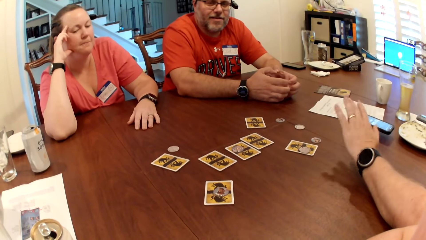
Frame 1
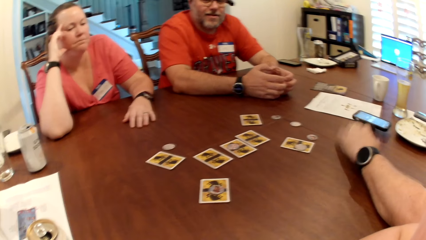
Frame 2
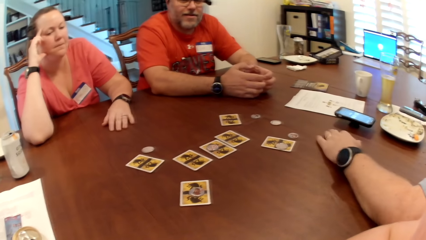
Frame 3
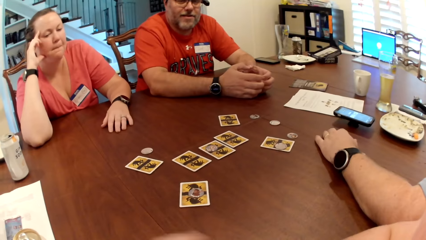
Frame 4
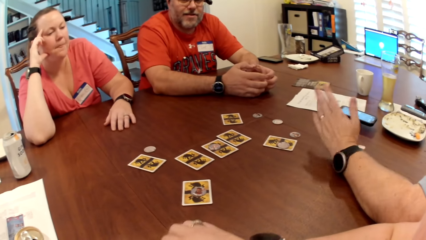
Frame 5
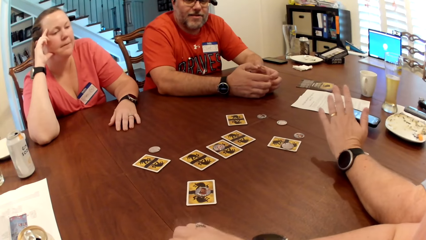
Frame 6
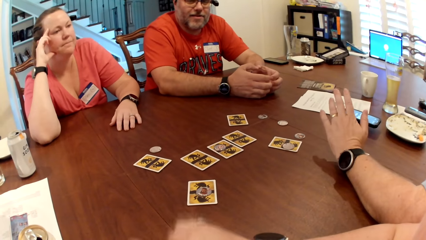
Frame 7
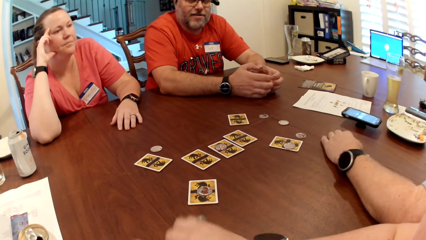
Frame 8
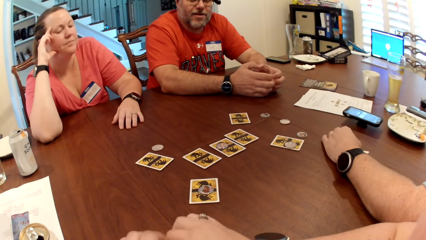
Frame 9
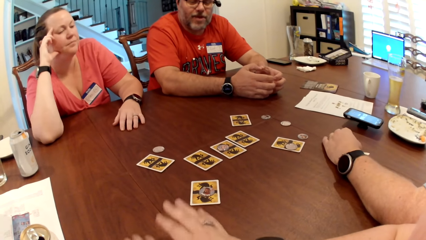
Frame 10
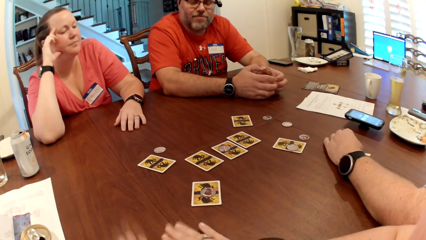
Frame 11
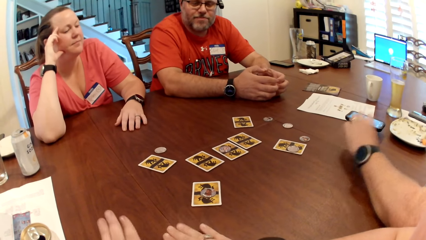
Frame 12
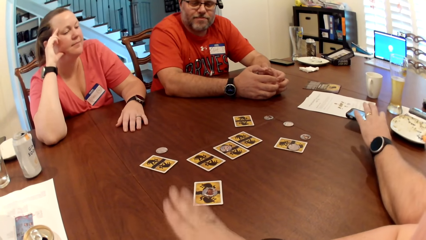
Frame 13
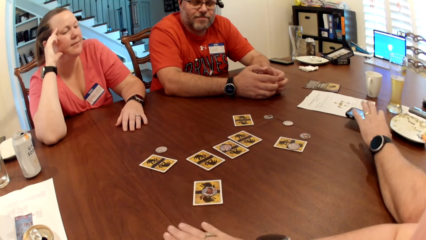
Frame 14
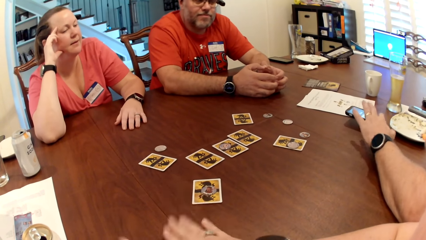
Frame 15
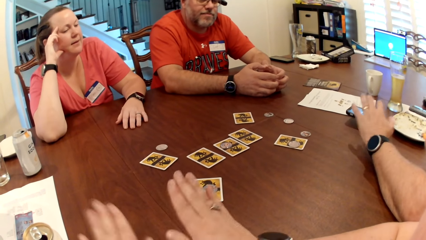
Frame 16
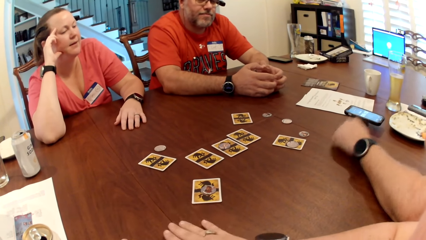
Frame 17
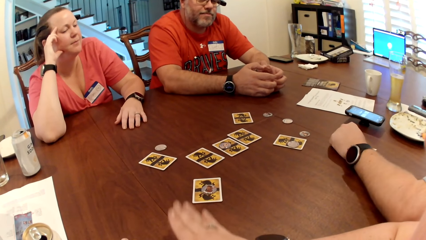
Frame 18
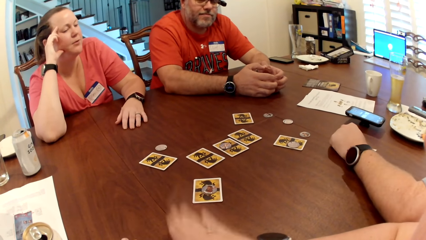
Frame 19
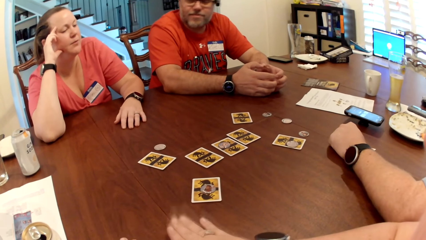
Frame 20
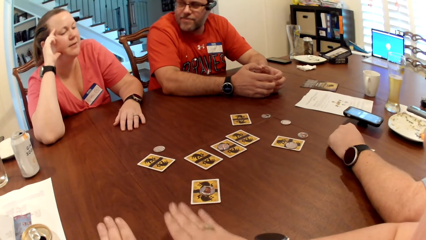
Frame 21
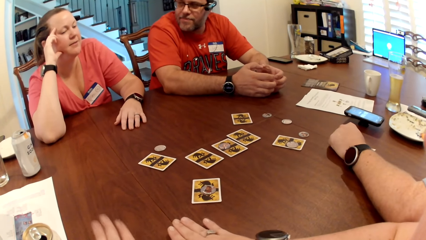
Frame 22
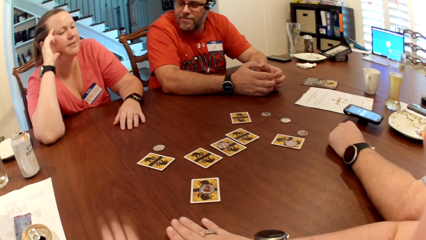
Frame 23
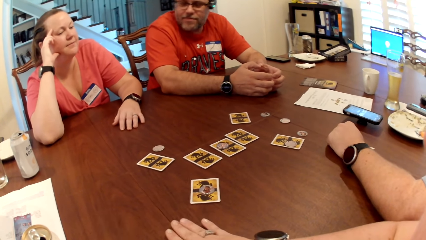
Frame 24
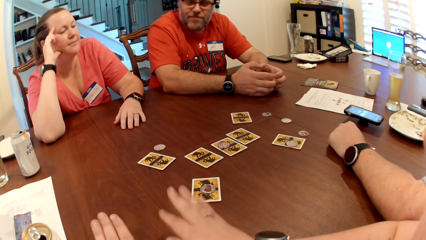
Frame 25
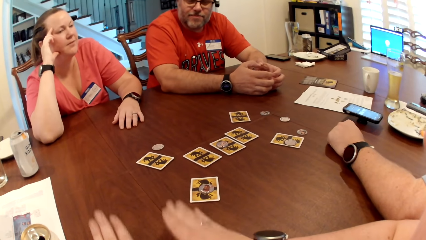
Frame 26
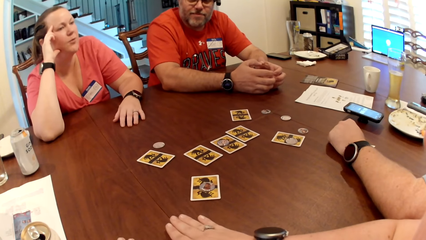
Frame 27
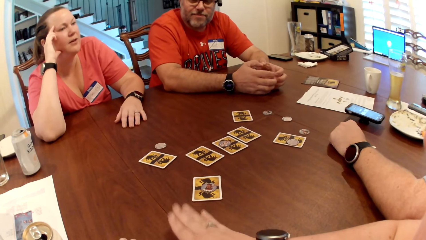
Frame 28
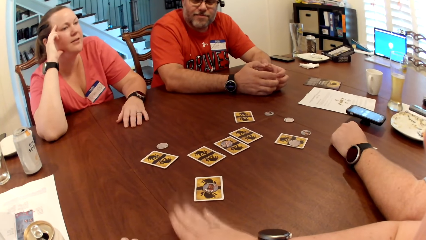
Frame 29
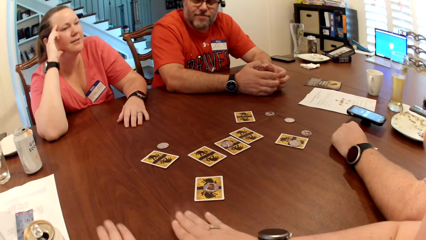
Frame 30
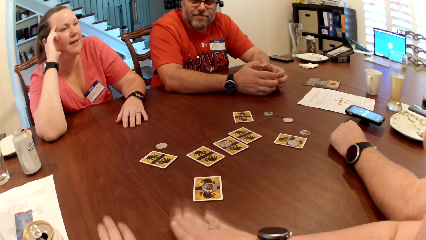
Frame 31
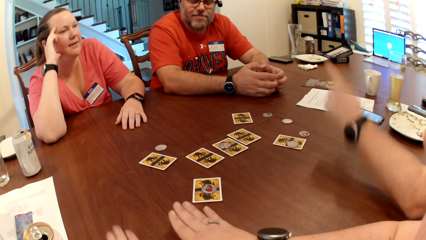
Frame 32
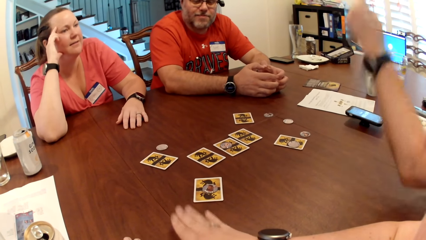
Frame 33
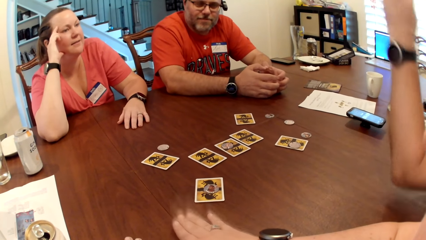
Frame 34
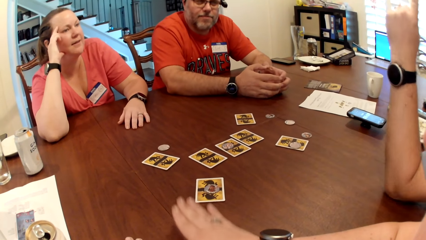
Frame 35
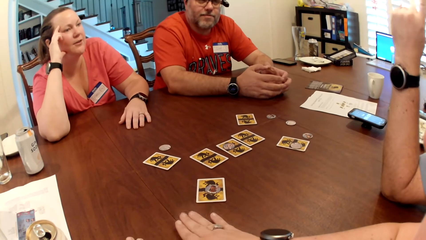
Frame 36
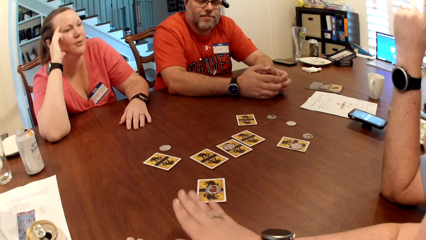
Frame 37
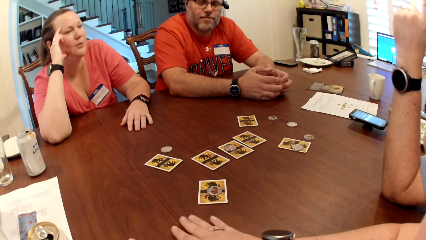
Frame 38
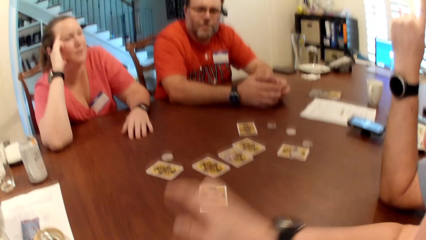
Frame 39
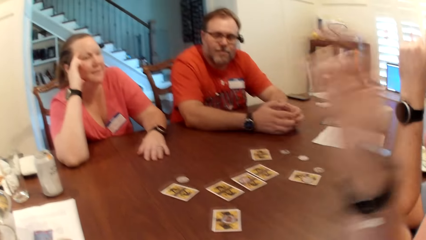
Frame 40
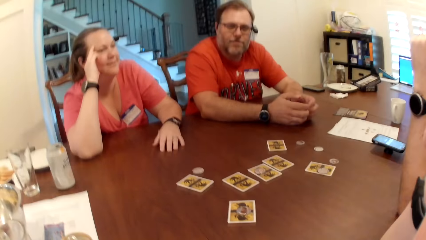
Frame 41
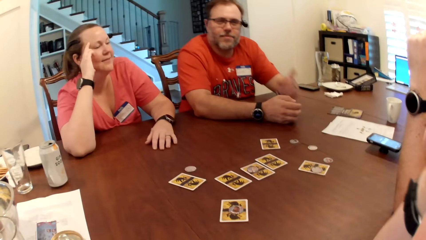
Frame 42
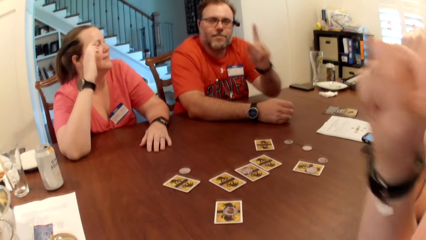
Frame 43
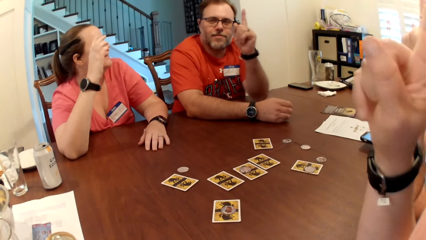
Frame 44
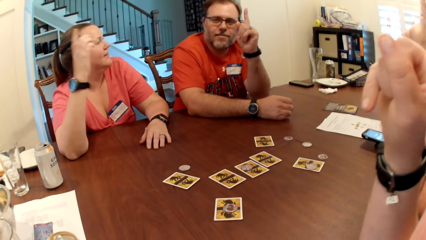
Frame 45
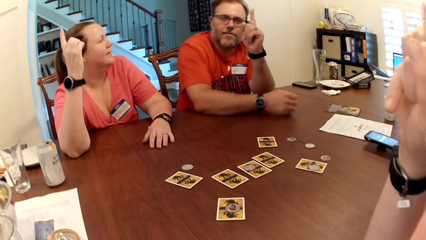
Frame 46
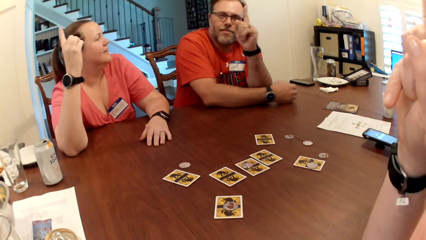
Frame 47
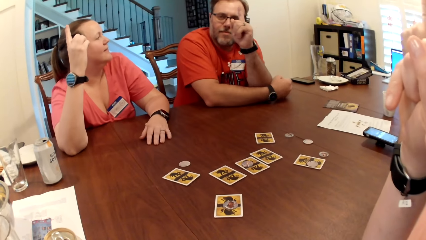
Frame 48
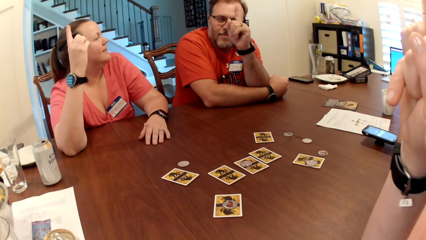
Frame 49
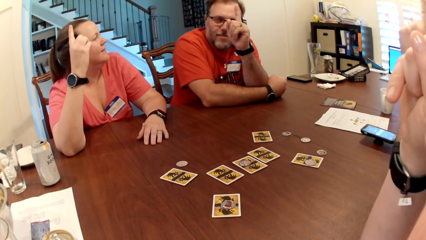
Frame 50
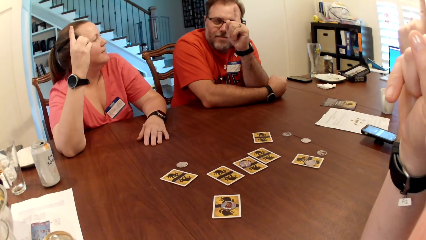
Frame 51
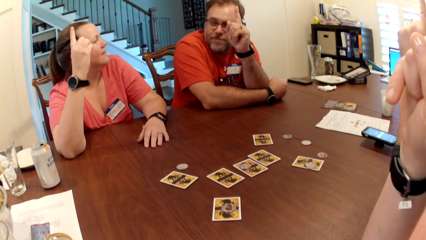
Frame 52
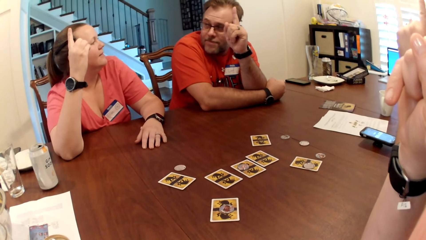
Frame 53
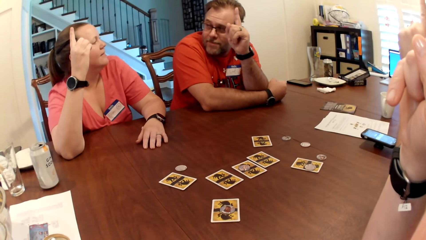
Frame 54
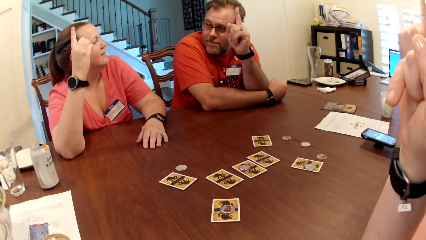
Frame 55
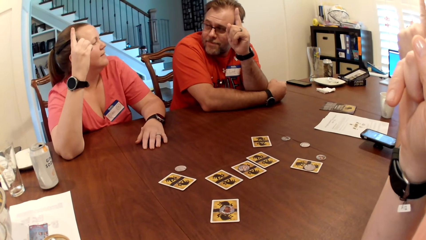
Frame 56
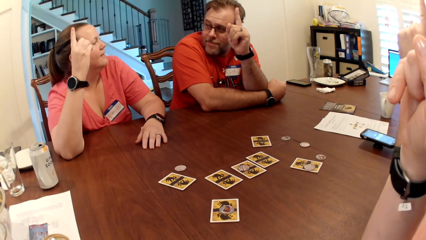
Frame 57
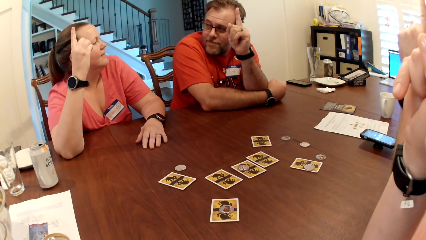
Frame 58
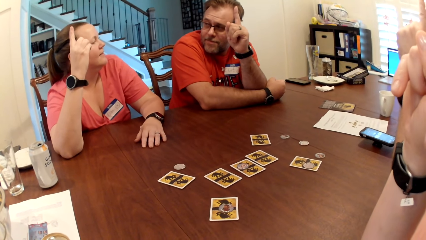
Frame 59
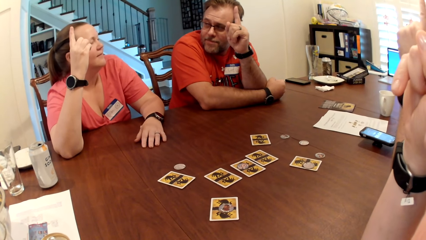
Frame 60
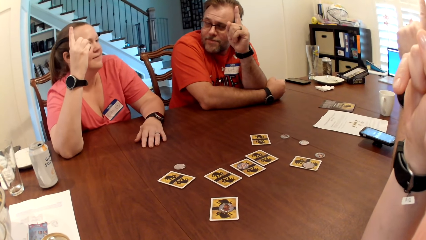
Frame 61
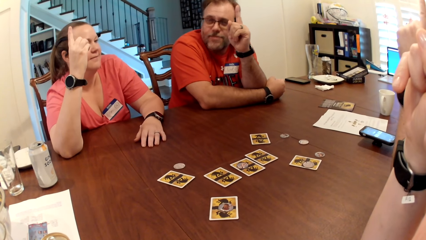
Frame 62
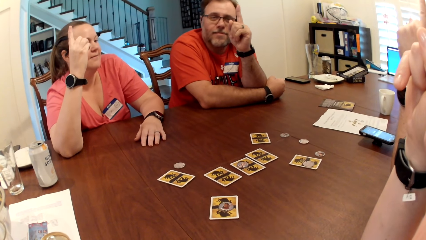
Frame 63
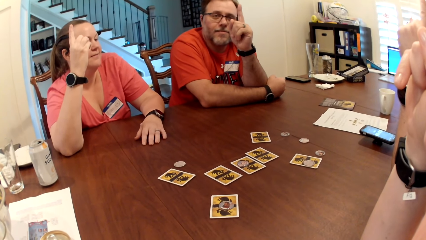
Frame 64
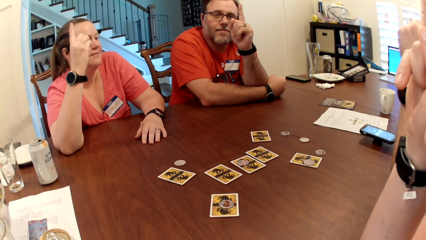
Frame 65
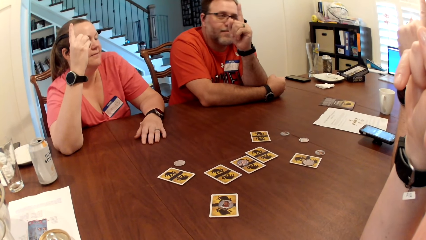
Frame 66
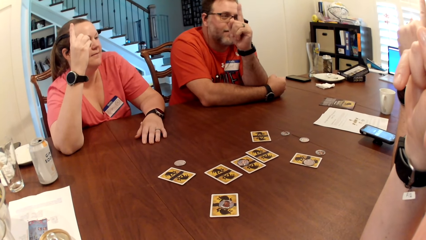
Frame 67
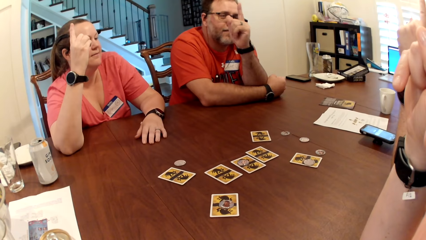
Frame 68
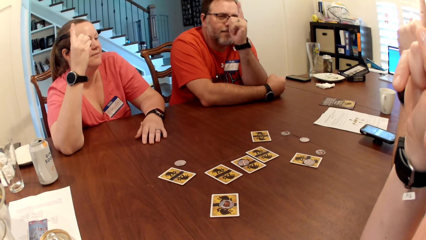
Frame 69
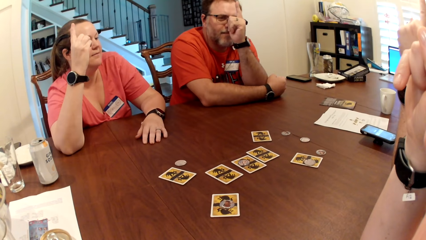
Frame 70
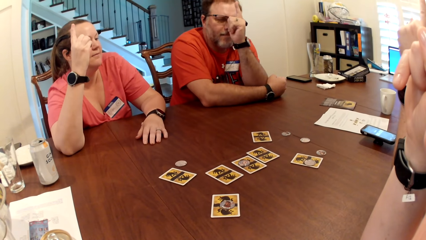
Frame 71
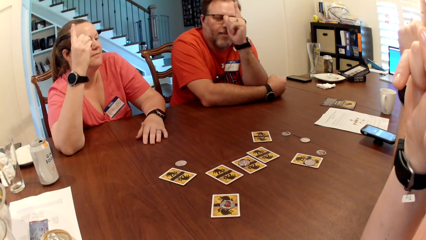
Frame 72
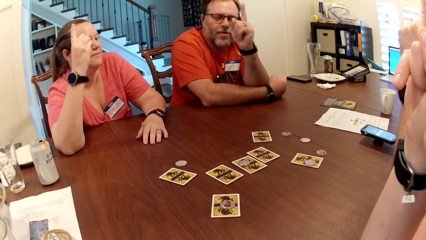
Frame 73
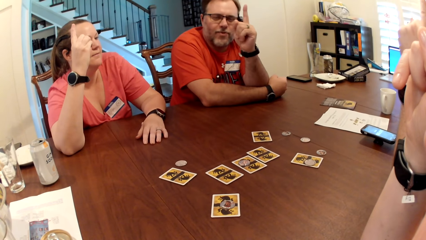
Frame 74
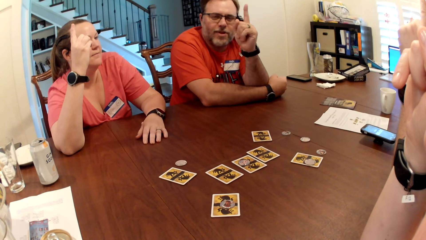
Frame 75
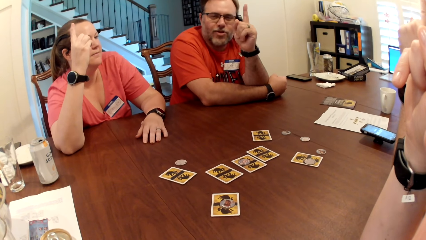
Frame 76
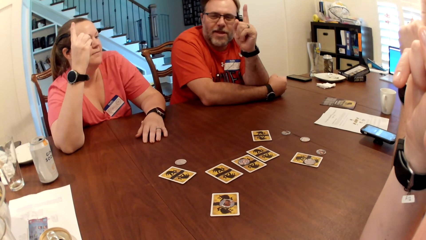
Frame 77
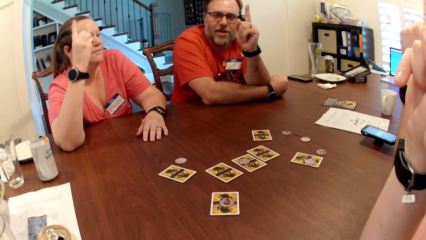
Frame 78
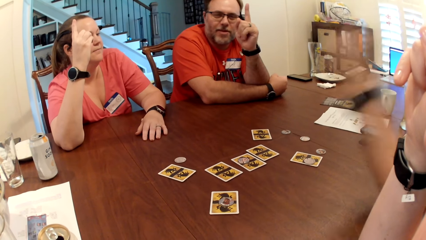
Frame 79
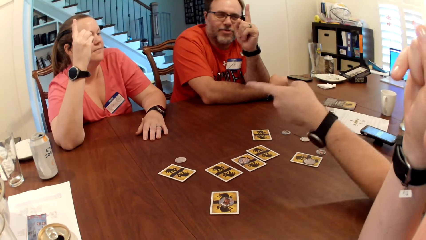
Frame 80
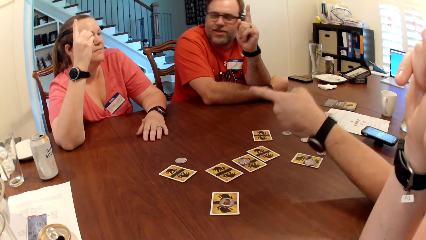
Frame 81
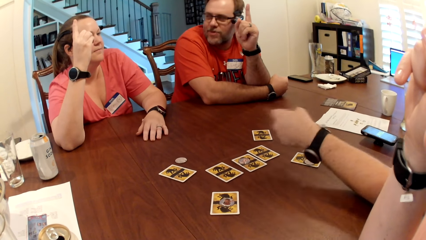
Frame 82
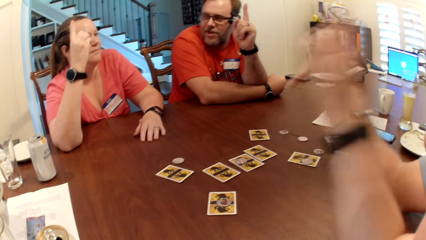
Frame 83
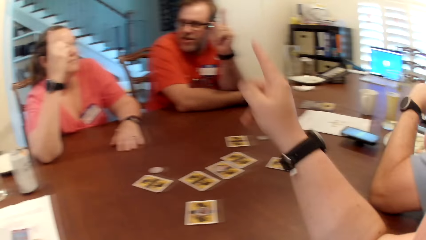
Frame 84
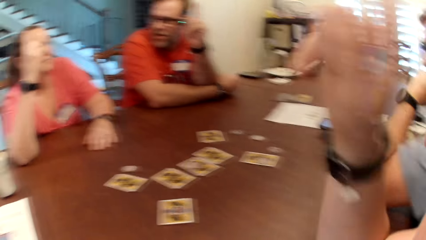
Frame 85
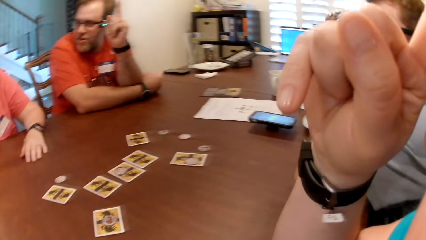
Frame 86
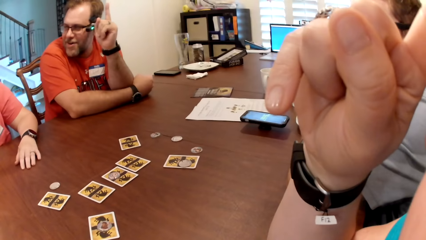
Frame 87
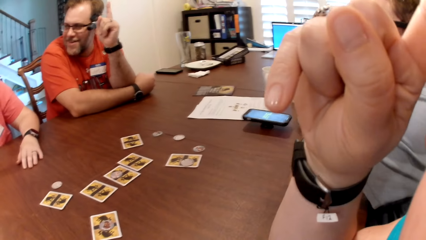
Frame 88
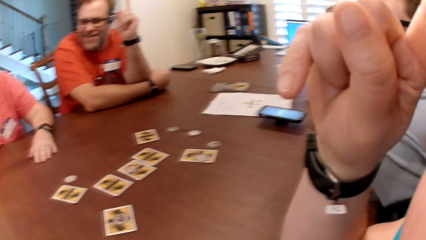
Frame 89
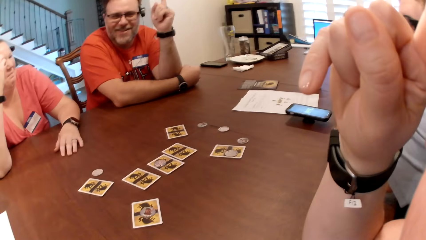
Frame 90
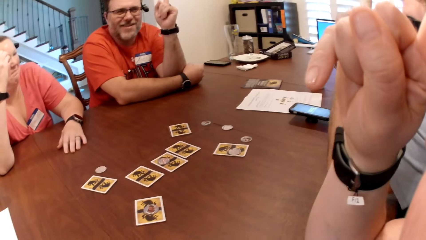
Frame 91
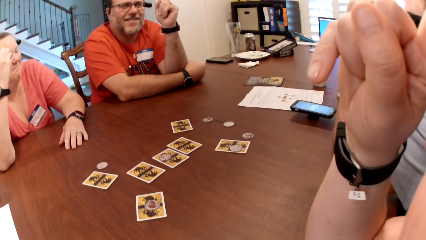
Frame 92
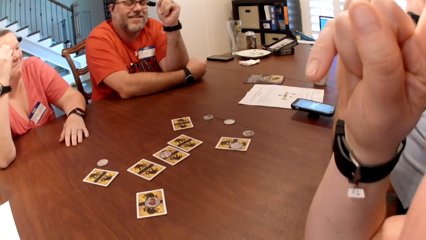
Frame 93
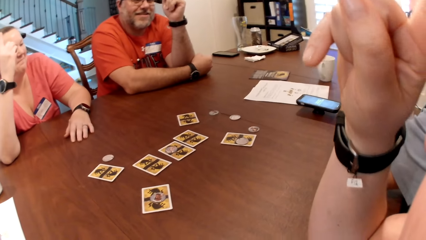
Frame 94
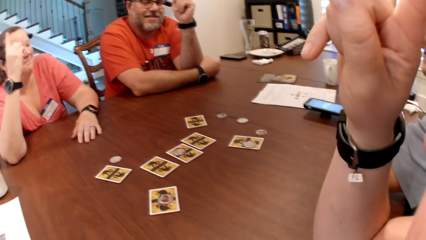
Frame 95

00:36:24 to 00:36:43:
The camera wearer beats the table with both hands. A man operates a phone on the table with his left hand. A woman converses with the man, another man and the camera wearer. The first man raises his left hand and places his left hand on the table. The camera wearer raises her right hand. The other man raises his left hand. The camera wearer points a finger. The woman raises her right hand. The other man adjusts his glasses with his left hand. The other man converses with the woman, the first man and the camera wearer. The first man points at the woman with his left hand. The camera wearer points her right hand at the other man. She moves the finger. She raises her right hand.
